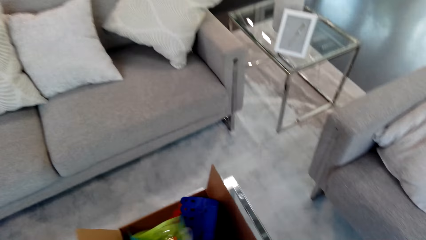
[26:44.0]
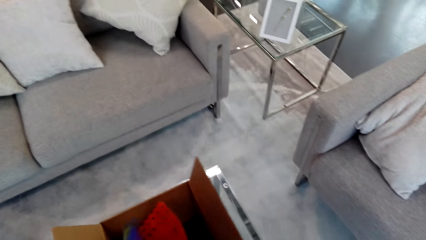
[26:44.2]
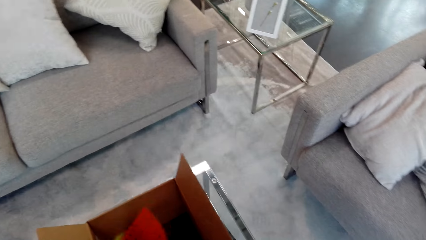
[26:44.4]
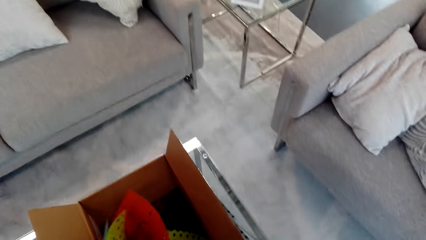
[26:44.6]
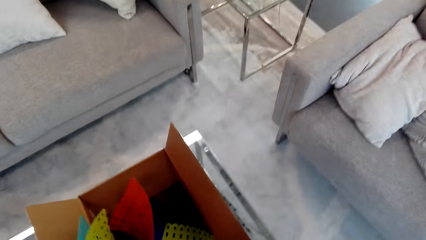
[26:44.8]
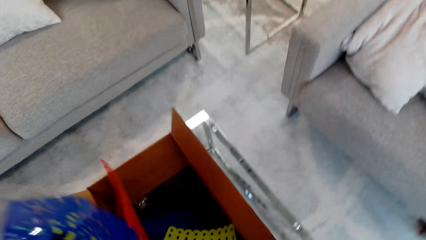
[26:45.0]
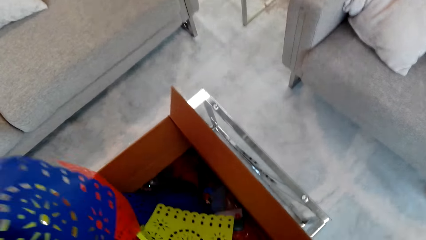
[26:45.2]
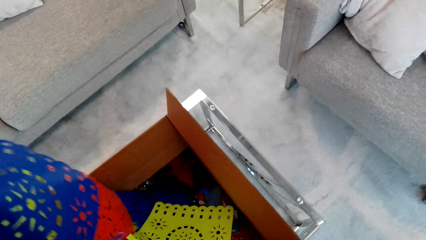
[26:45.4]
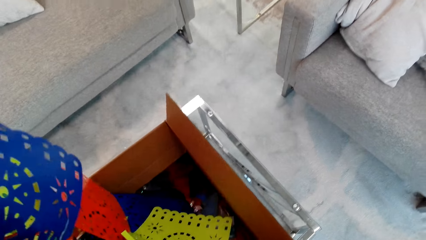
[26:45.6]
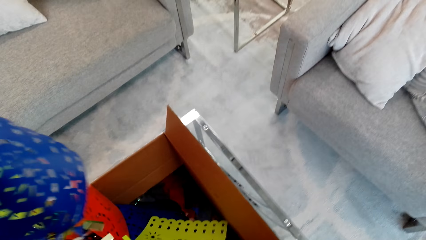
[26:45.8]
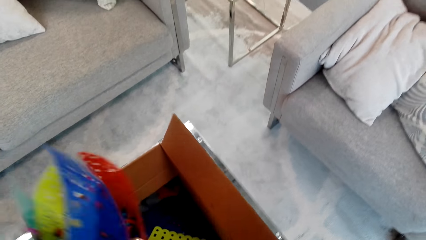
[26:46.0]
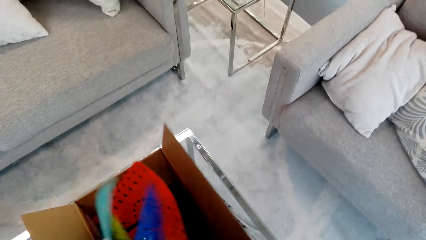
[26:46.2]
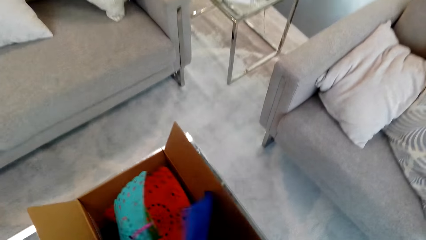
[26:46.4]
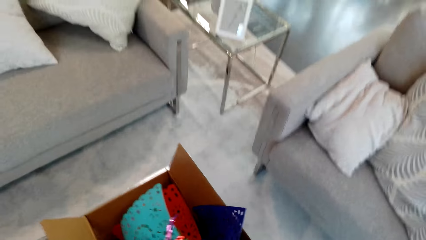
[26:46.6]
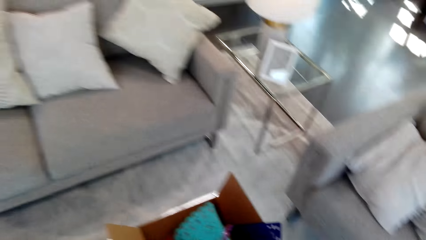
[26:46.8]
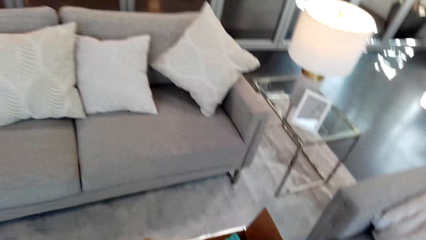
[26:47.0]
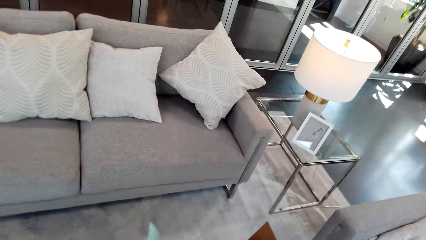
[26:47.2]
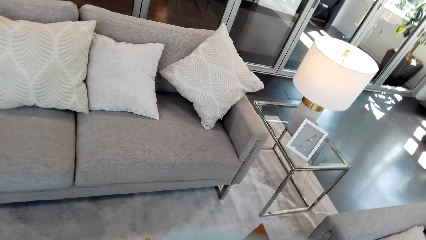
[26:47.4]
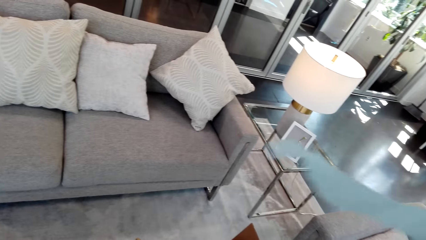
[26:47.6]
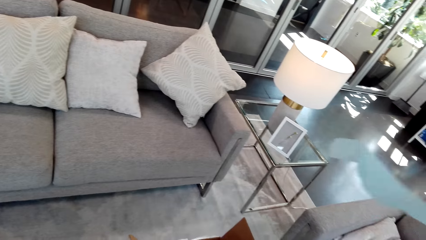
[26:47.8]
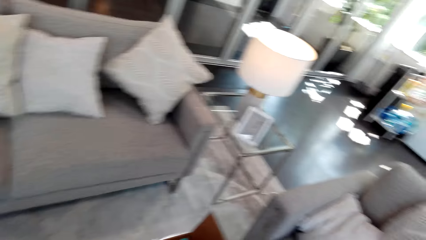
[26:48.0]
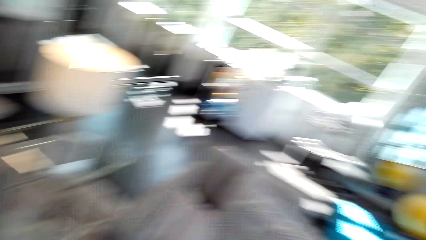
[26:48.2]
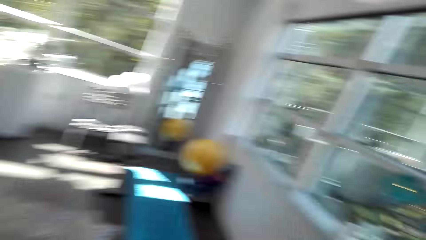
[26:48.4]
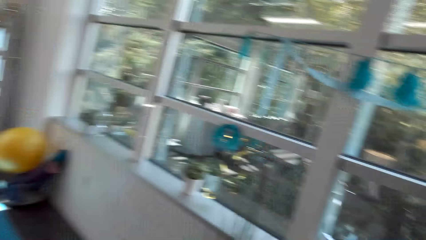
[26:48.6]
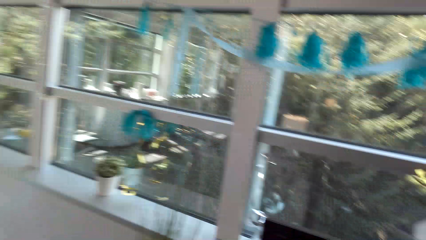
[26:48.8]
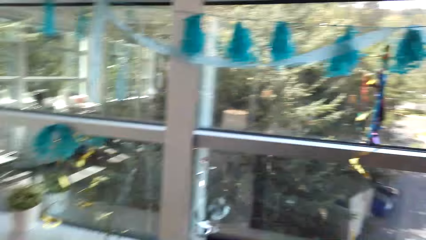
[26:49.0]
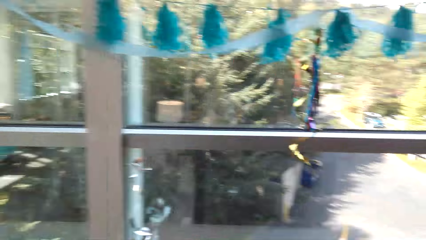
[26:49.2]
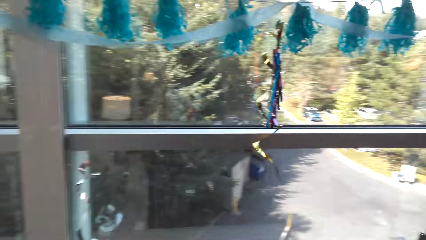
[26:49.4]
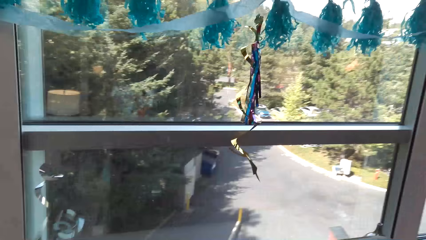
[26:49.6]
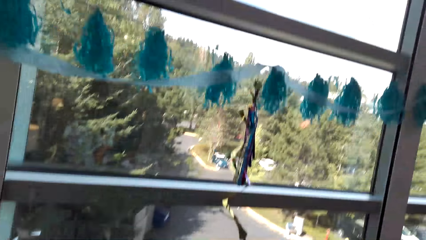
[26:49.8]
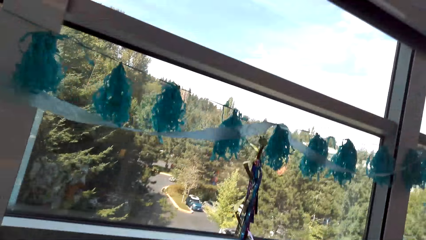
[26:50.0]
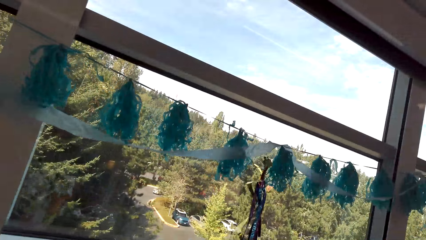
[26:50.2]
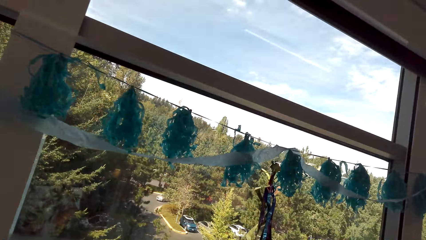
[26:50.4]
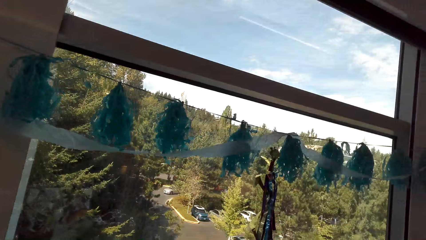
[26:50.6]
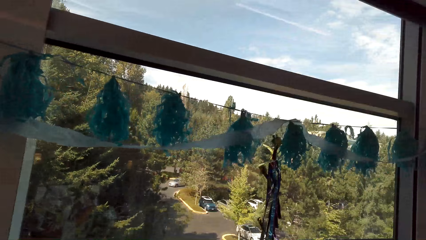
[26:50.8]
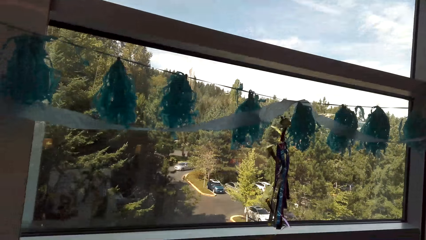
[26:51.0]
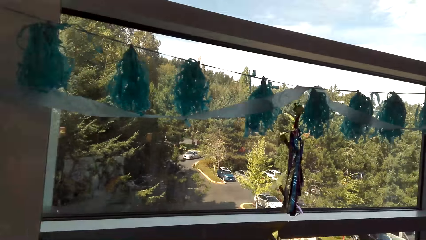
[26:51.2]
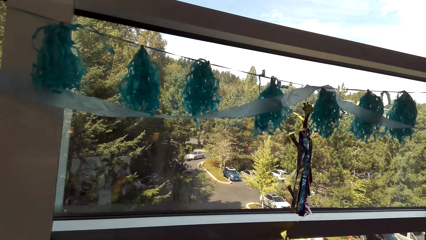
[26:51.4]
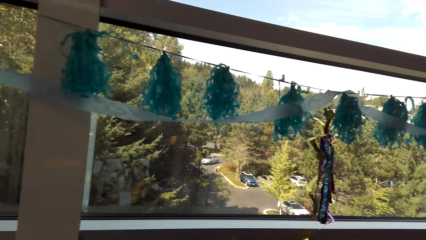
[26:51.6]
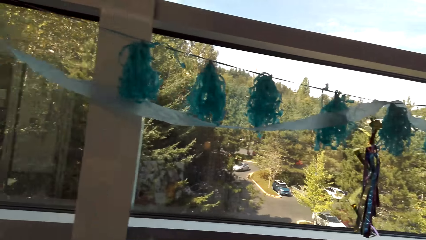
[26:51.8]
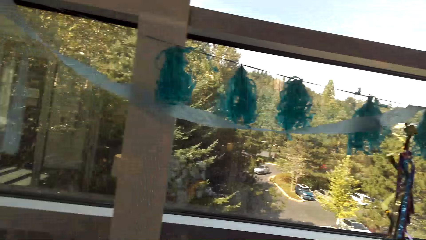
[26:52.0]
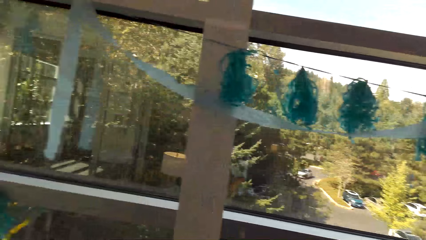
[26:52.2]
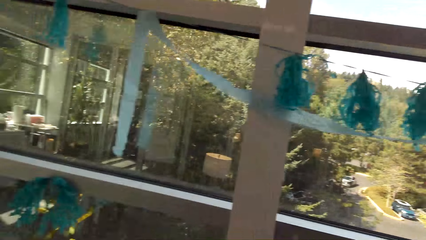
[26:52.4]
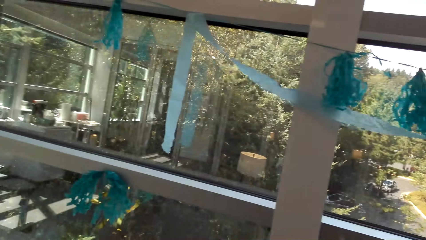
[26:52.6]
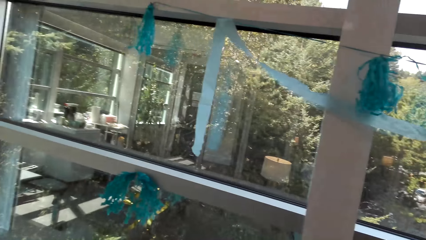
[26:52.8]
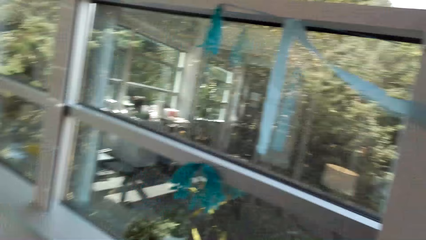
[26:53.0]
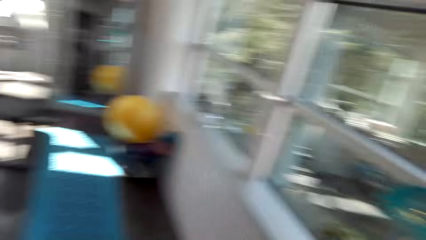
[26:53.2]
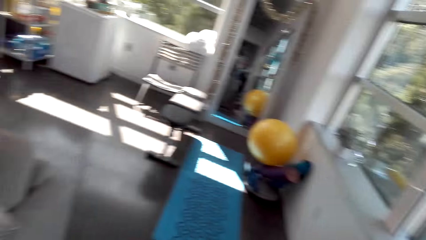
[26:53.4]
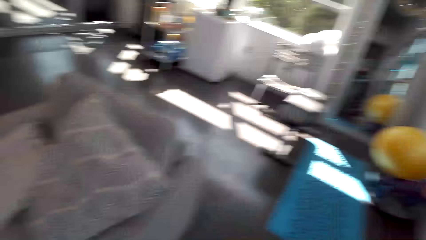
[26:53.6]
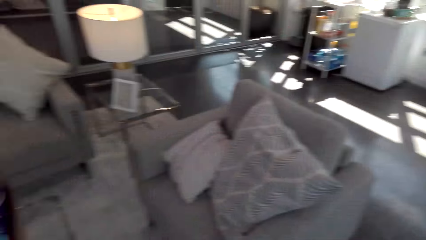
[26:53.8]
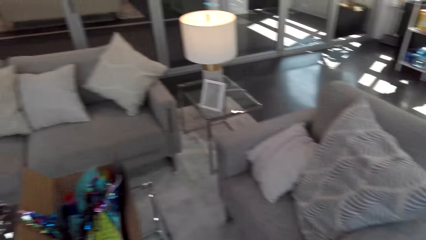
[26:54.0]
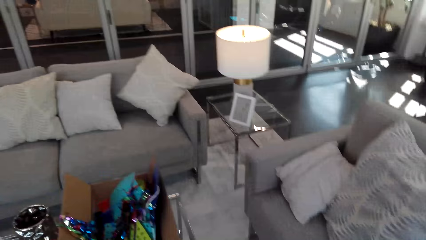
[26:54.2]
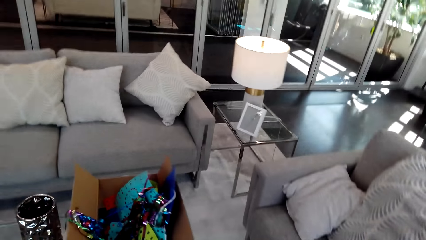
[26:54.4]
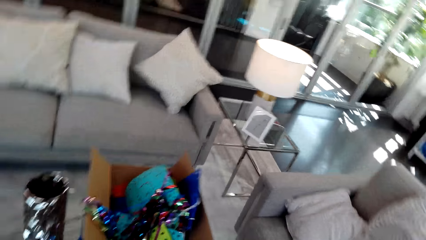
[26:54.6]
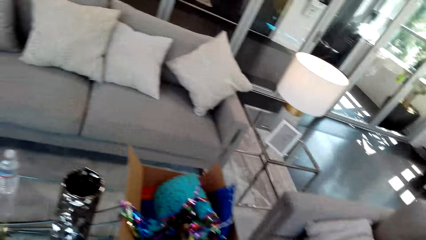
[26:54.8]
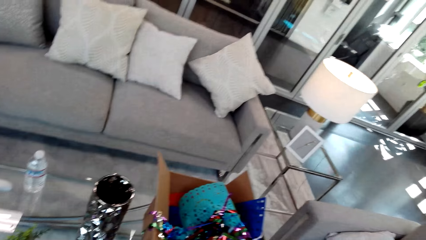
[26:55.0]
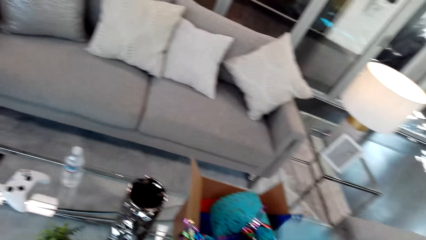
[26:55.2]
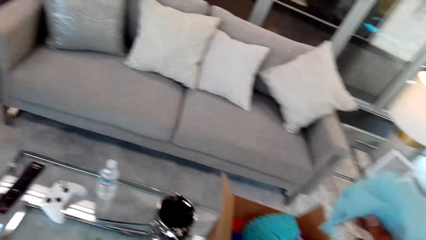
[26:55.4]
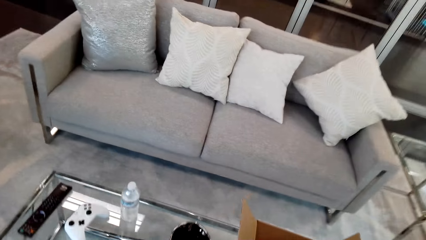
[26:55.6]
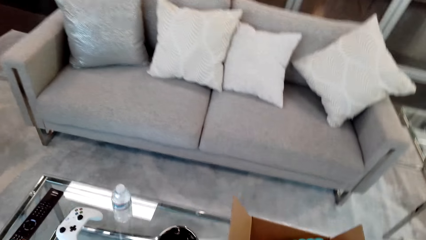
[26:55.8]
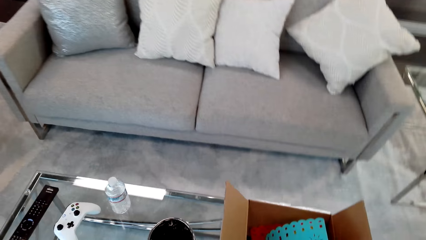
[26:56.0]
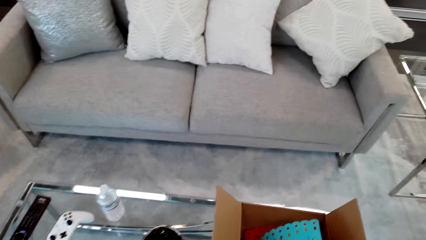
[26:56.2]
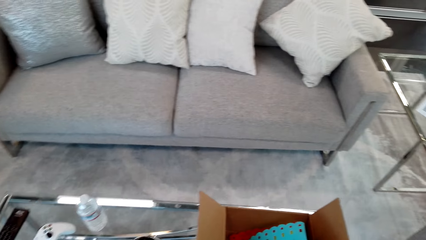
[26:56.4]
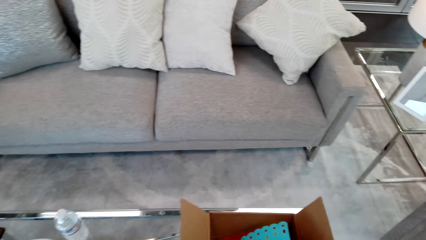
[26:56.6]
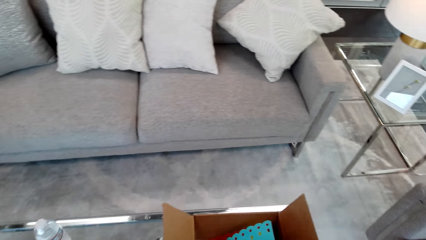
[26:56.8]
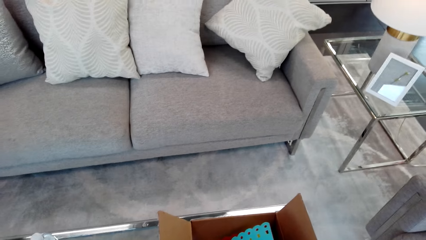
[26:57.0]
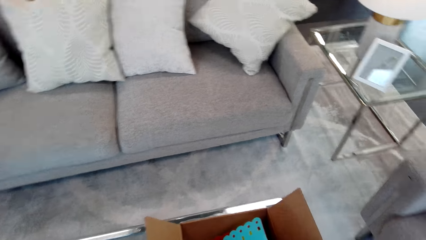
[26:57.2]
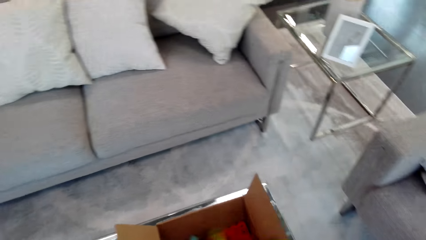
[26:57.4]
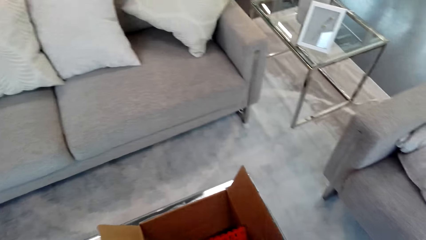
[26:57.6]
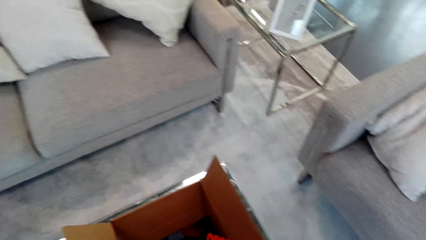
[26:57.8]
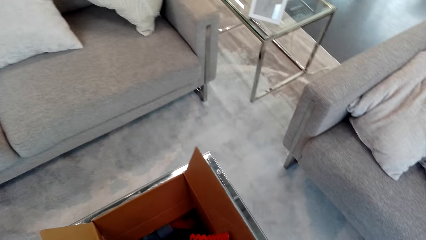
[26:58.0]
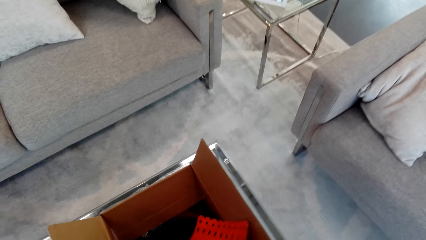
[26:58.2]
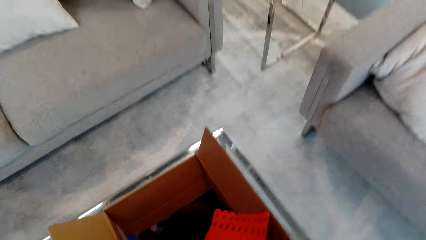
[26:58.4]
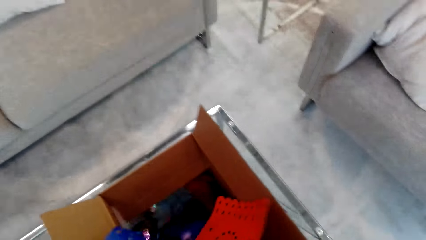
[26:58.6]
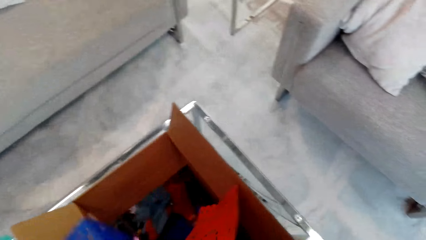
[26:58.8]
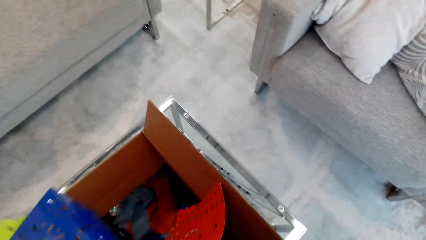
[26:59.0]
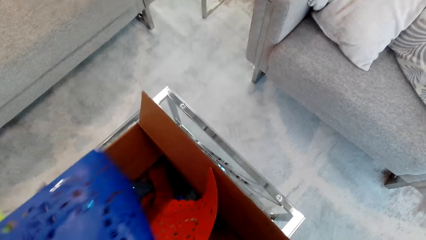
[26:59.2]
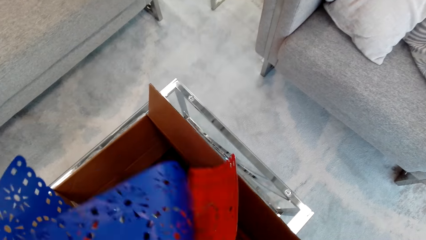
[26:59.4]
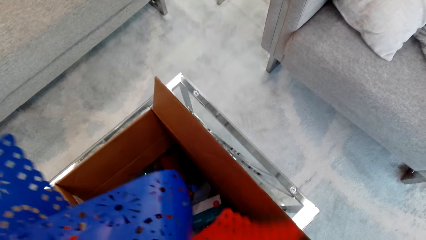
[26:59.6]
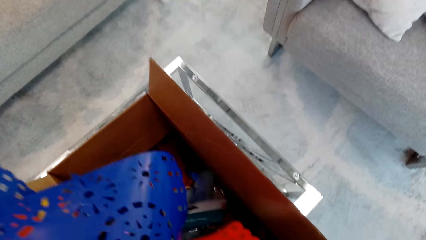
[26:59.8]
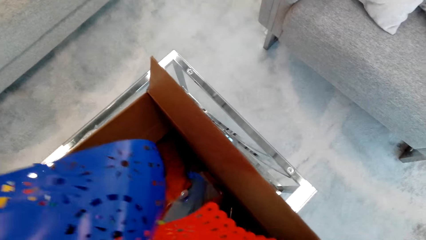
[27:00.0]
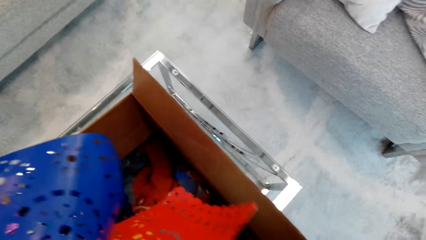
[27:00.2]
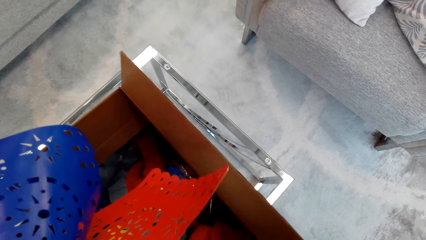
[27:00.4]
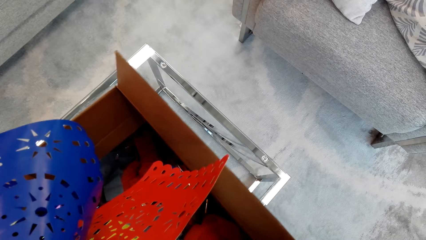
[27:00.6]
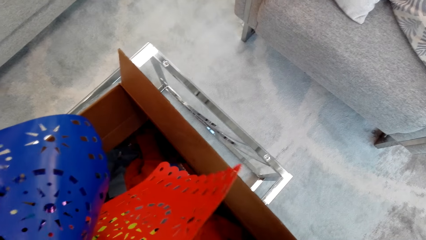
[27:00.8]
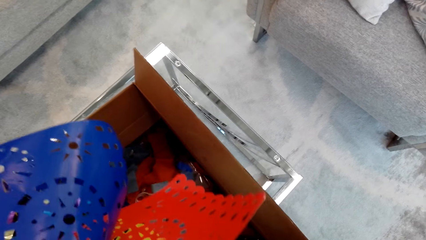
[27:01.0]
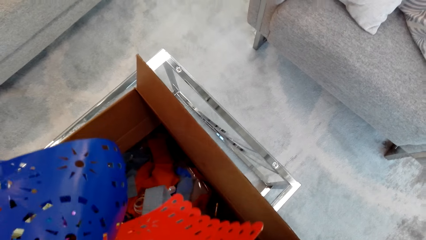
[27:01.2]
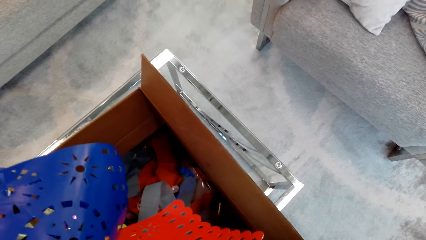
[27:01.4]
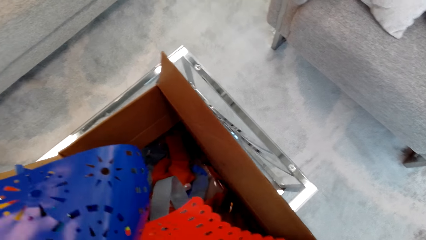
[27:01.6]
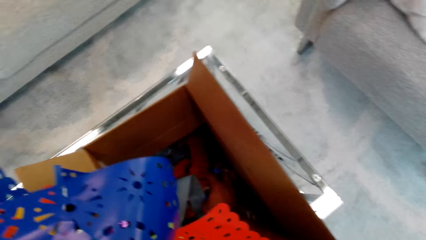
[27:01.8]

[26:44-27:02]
The camera wearer moves and touches the decorating material. They pick the decorating material. They move. They pick the decorative material. They touch the decorating material.
